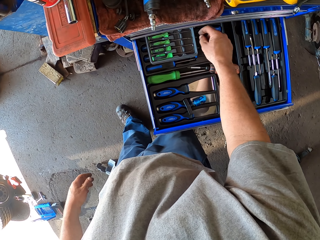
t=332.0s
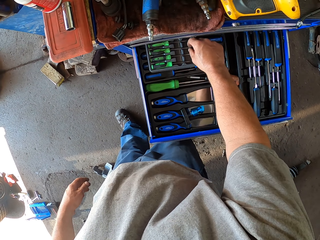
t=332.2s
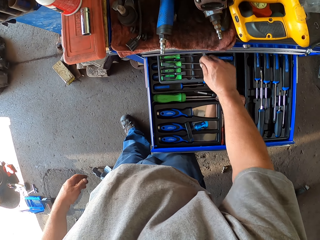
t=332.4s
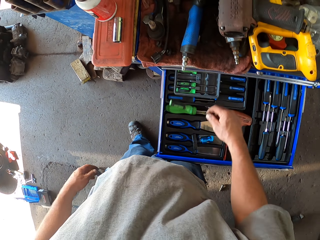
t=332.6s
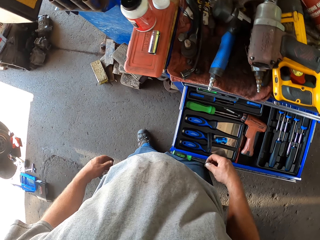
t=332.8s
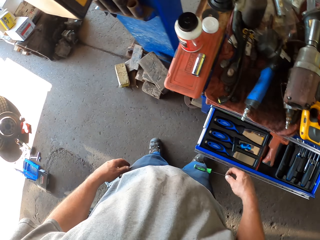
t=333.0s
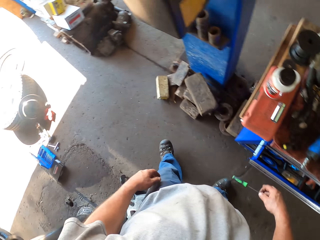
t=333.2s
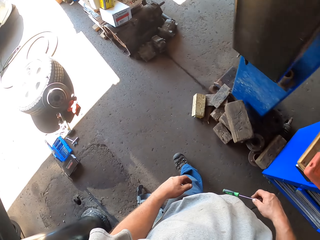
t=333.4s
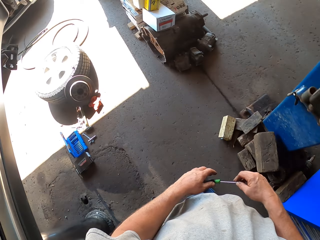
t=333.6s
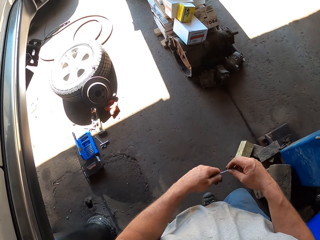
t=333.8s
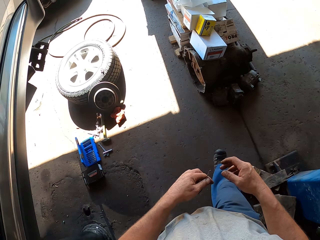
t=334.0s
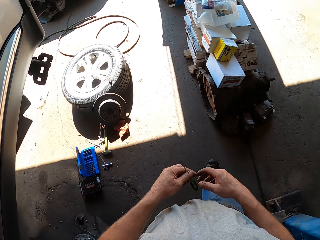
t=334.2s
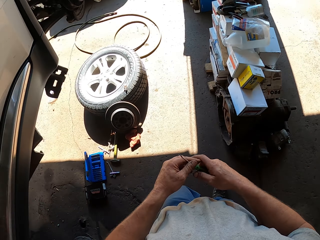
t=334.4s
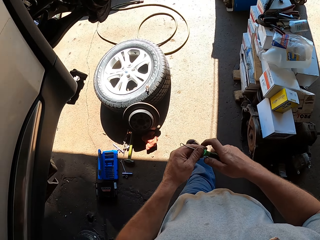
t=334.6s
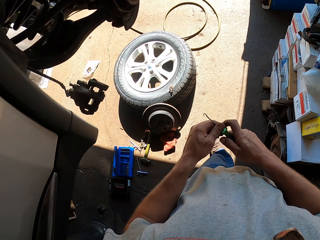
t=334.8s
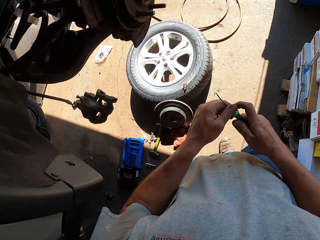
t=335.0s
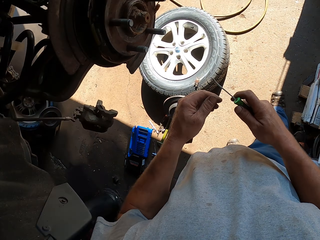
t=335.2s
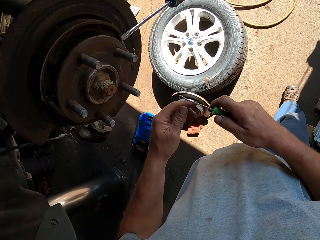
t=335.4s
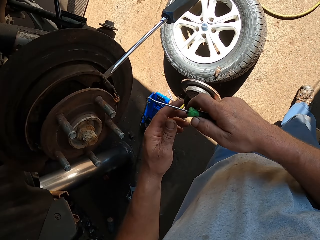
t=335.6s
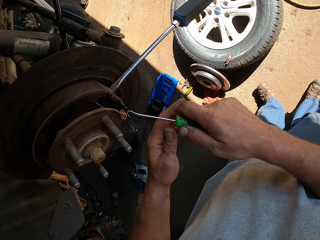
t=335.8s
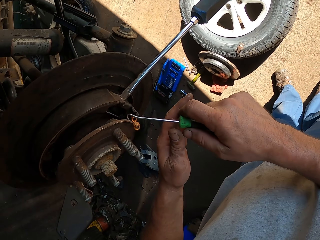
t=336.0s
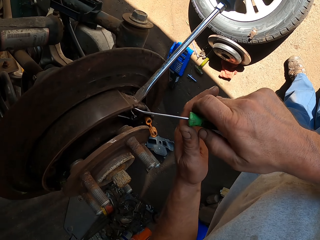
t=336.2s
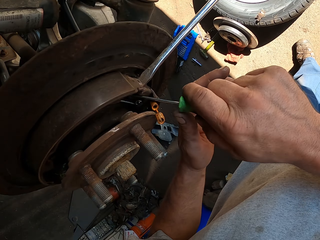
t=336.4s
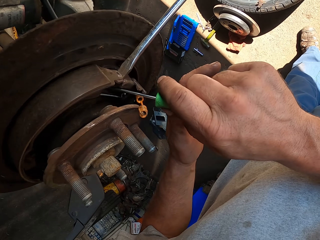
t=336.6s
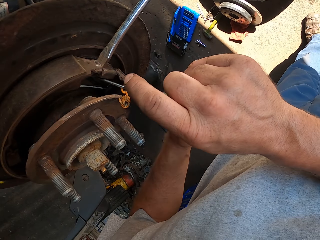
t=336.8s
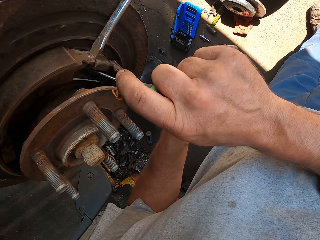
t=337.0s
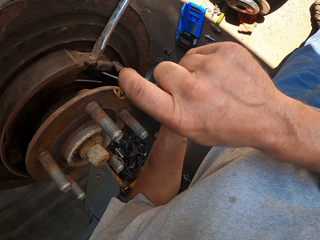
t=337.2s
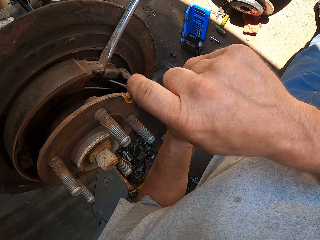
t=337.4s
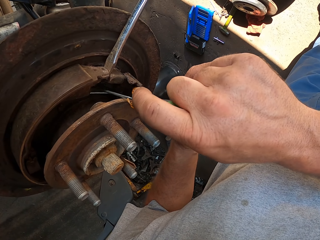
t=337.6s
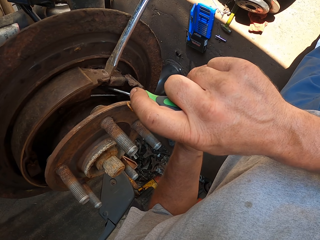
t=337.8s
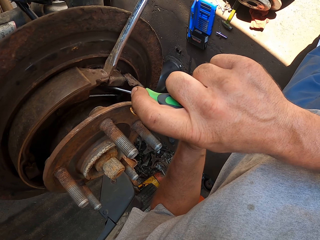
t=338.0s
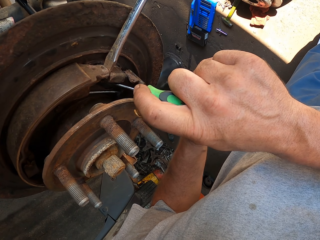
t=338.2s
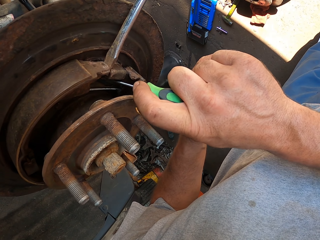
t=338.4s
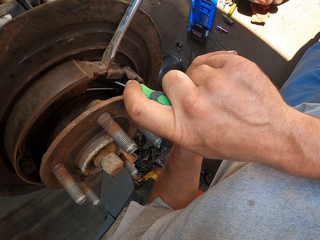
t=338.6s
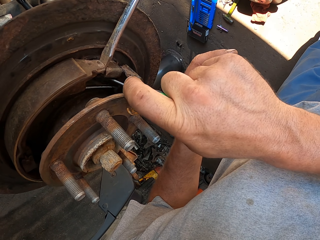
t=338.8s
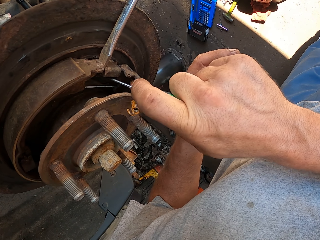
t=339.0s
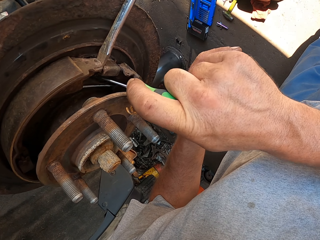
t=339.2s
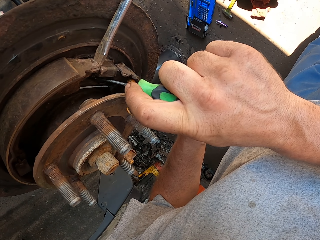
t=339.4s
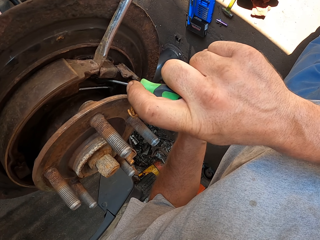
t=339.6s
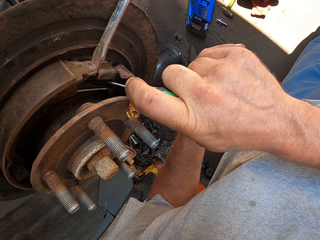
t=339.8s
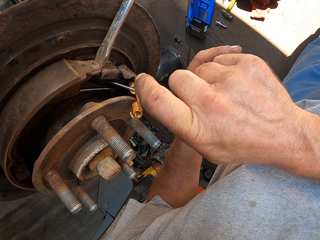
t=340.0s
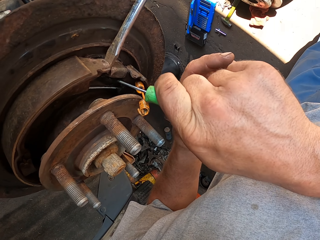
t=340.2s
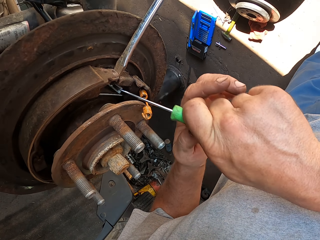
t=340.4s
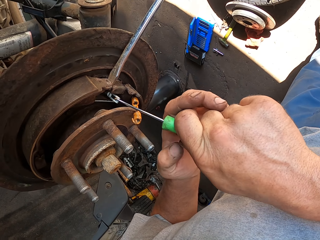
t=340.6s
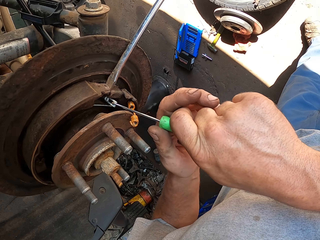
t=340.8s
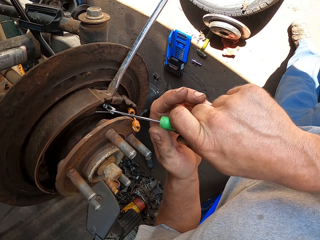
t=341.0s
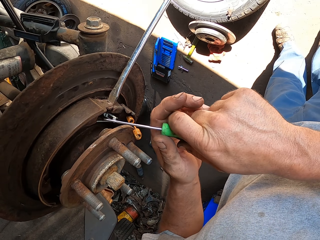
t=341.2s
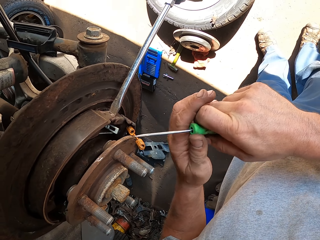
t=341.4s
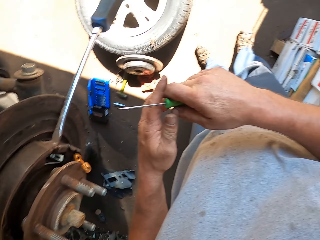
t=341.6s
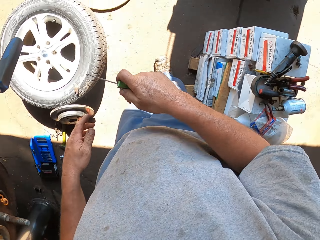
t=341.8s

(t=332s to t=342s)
The camera wearer puts a screwdriver in the drawer. They pick up the screwdriver in the drawer, close the drawer with the right hand, and walk around in the room. They fix a wheel bearing with the screwdriver. They pull something.

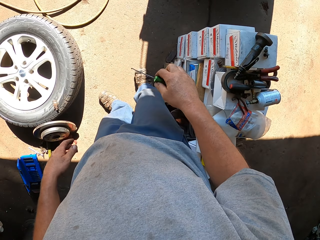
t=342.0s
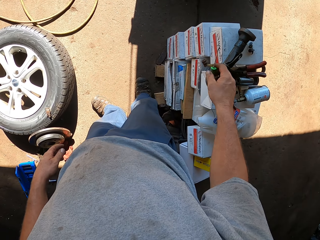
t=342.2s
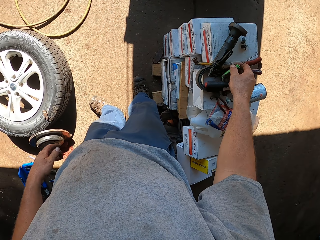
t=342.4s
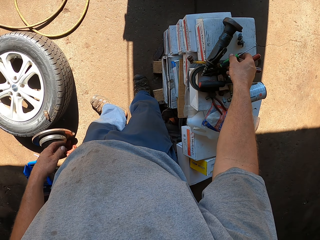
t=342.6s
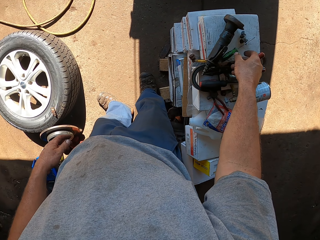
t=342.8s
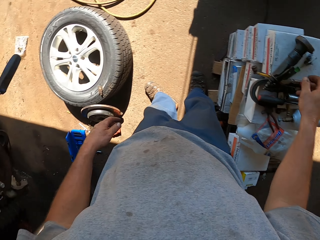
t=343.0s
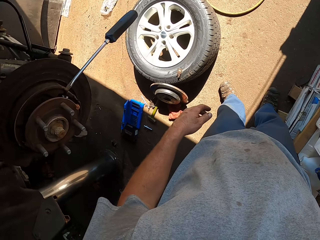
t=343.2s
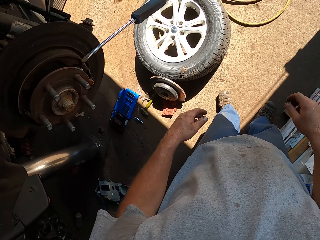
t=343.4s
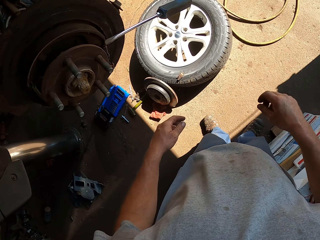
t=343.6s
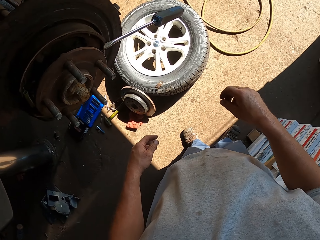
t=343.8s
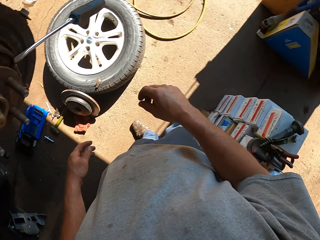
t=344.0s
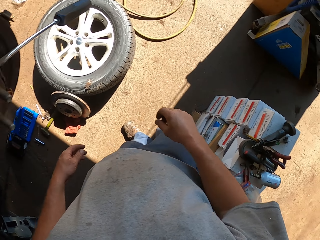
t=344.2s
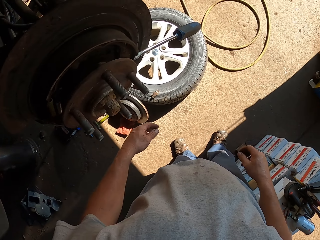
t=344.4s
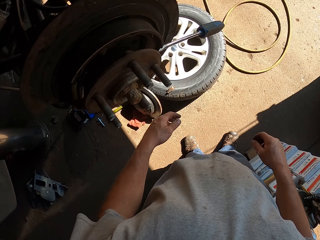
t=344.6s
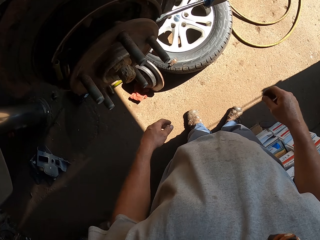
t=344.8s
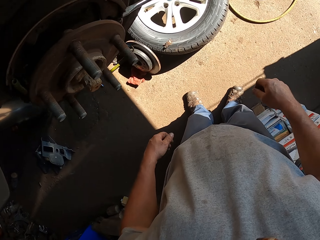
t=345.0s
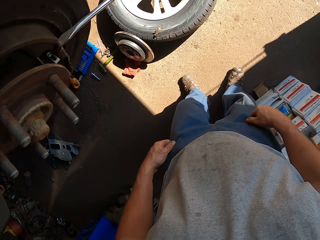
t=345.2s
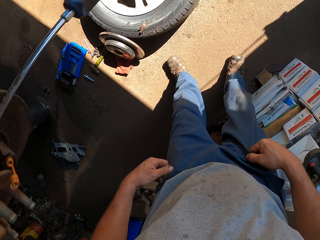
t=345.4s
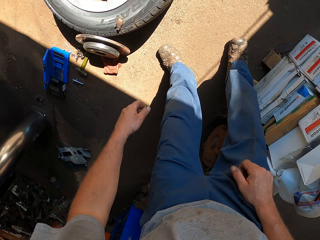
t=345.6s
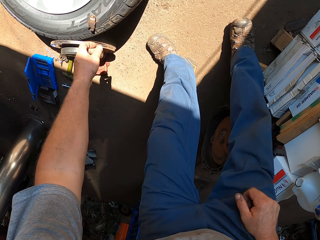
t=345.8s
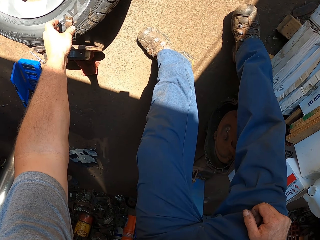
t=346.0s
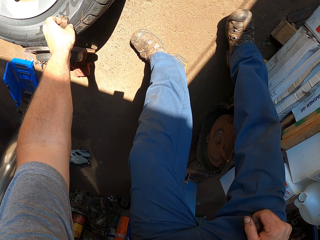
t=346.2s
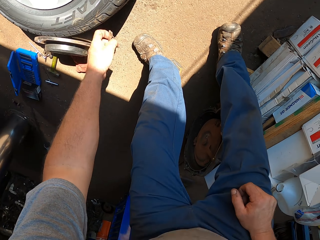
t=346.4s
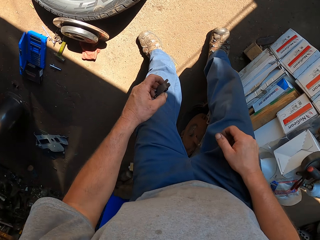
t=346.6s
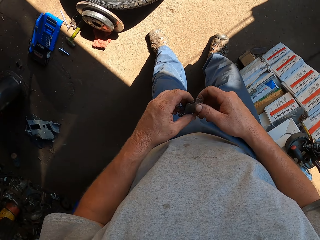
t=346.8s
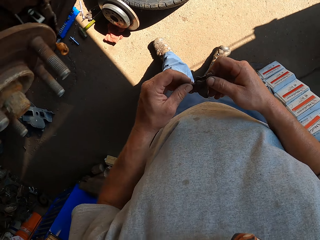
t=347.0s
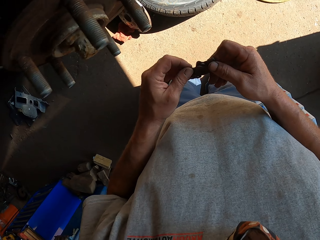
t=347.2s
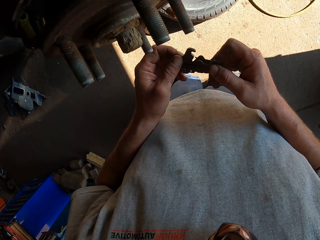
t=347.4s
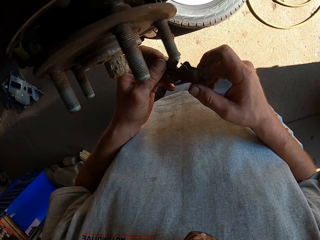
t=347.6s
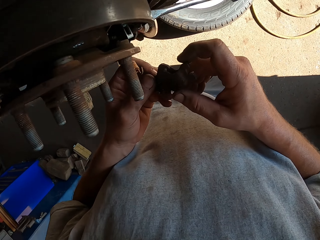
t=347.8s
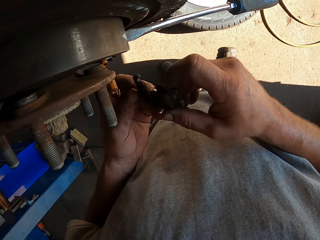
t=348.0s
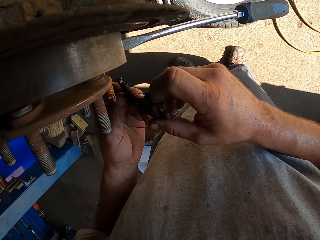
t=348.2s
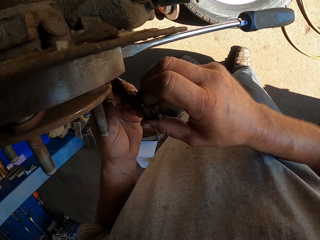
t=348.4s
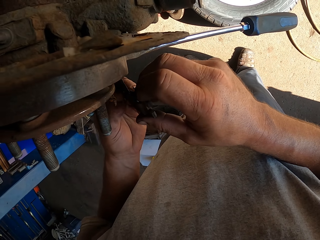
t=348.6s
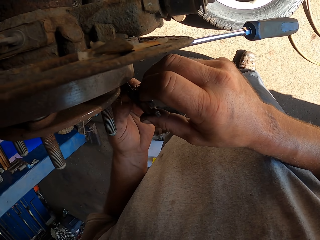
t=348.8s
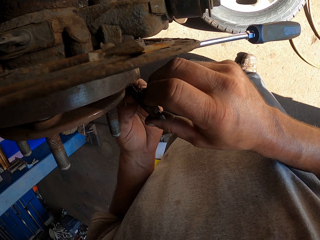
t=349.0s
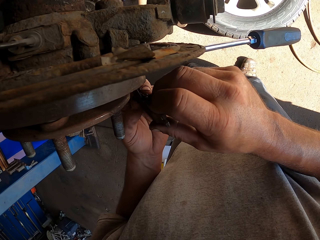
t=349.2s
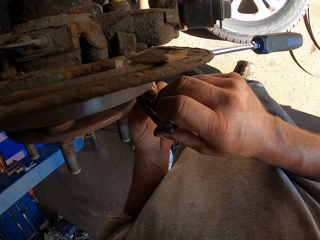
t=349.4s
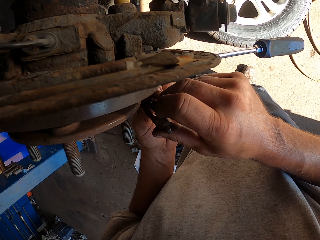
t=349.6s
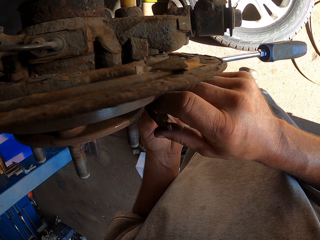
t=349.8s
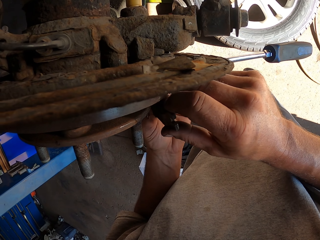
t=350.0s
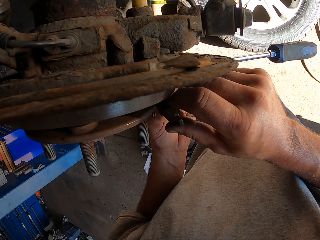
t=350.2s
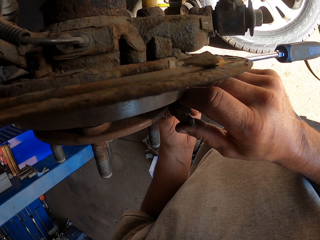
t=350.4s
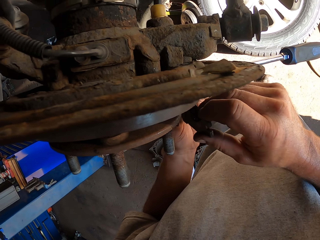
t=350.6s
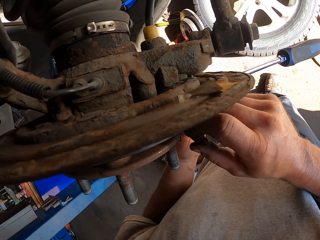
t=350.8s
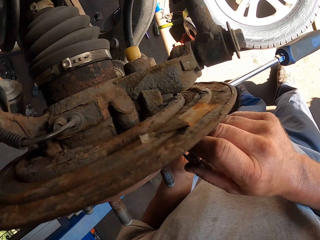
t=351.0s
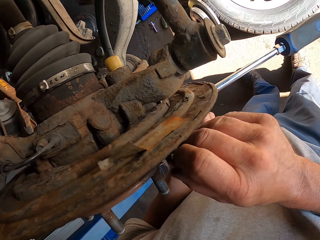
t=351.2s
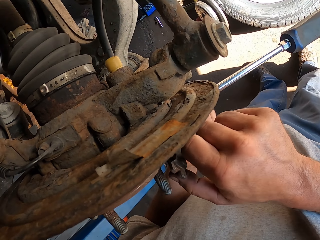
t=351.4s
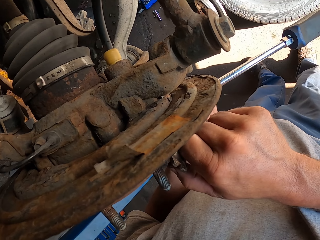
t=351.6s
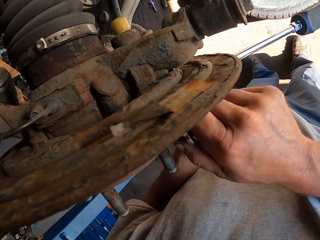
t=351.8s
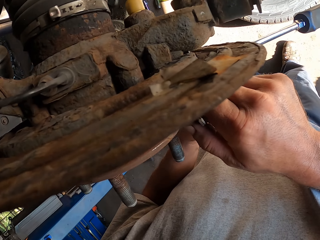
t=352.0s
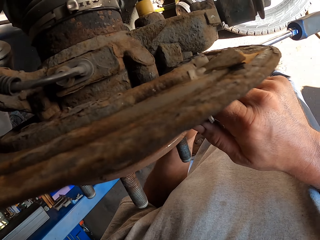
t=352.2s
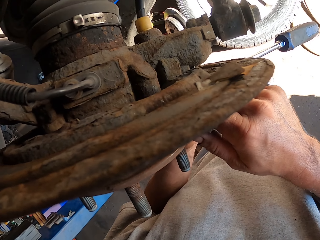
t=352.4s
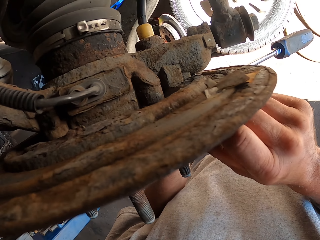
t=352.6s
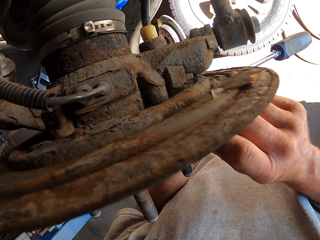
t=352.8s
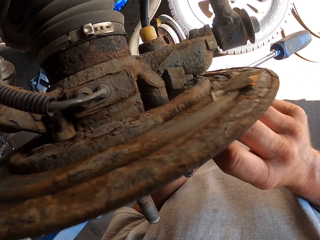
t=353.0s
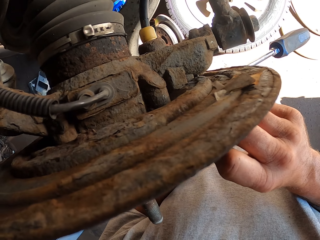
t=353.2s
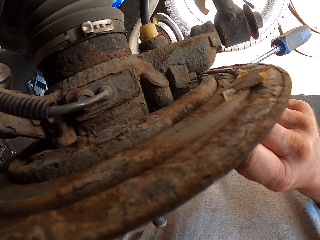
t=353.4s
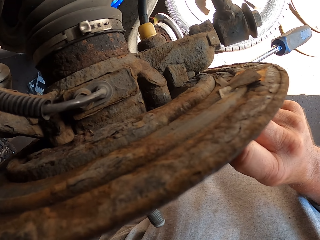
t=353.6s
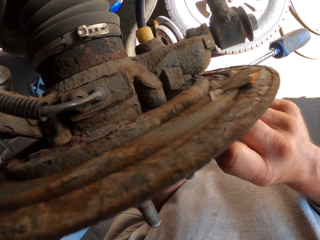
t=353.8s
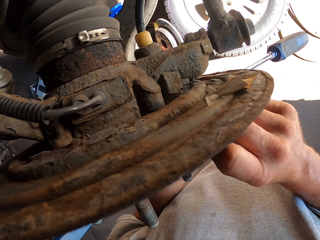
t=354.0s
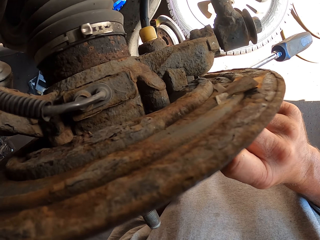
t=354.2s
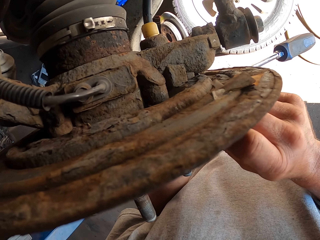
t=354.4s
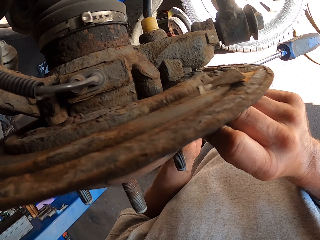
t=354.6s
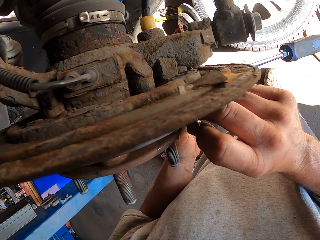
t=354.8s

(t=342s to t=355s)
The camera wearer places a screwdriver on the table. They stand in the garage, bend in the garage, and pick up a brake pad on a tire. They hold the brake pad with both hands. They fix the brake pad on the wheel bearing.
